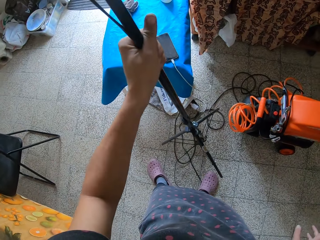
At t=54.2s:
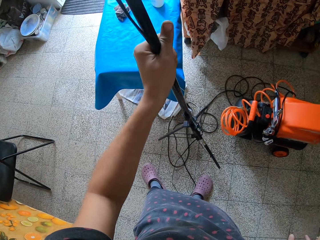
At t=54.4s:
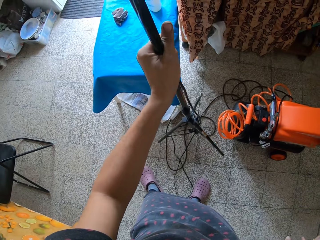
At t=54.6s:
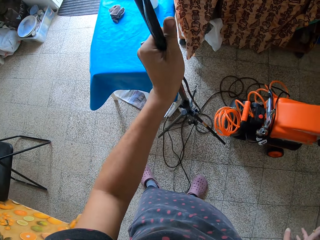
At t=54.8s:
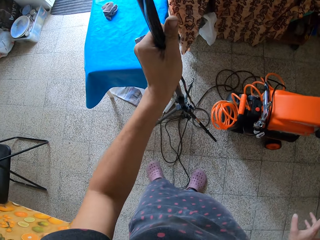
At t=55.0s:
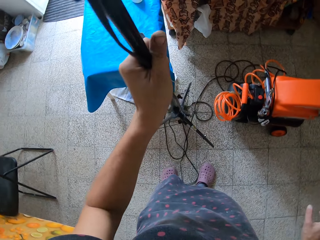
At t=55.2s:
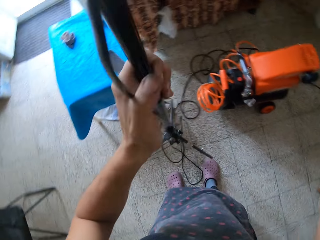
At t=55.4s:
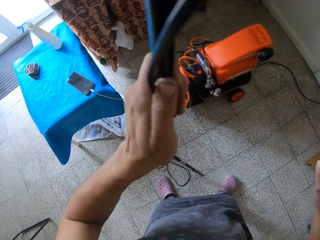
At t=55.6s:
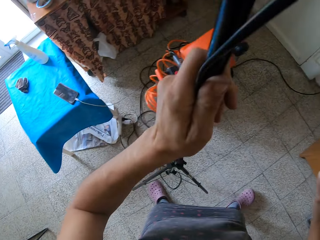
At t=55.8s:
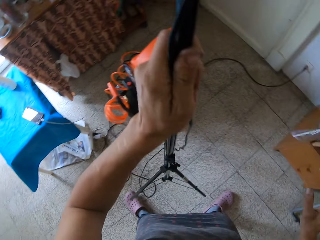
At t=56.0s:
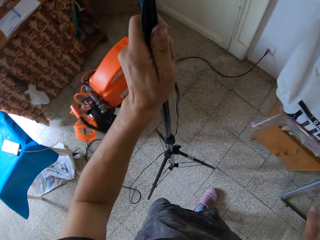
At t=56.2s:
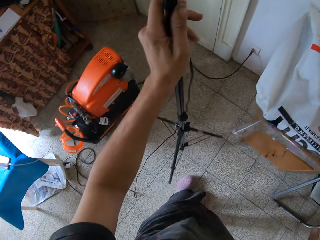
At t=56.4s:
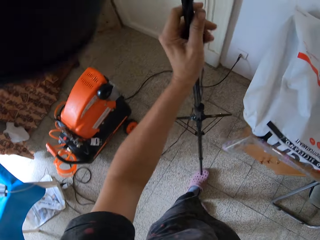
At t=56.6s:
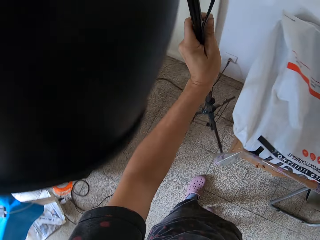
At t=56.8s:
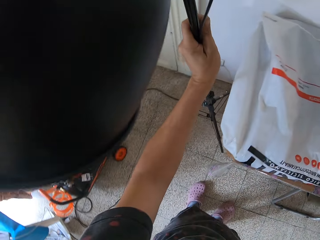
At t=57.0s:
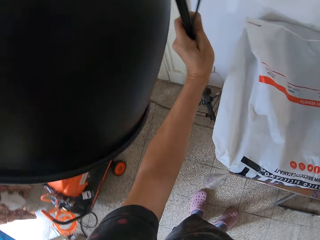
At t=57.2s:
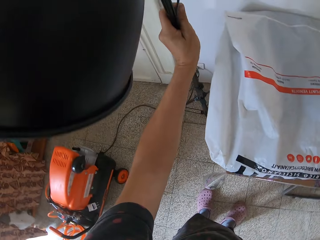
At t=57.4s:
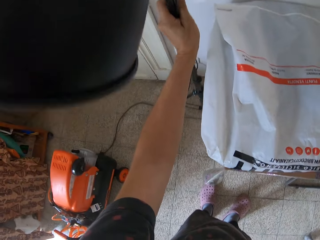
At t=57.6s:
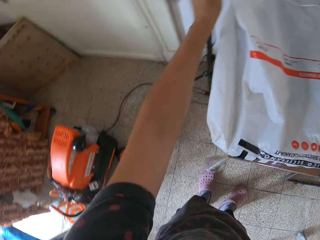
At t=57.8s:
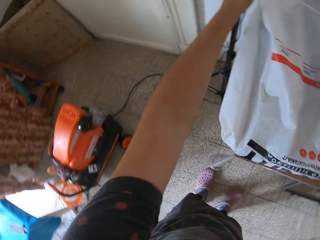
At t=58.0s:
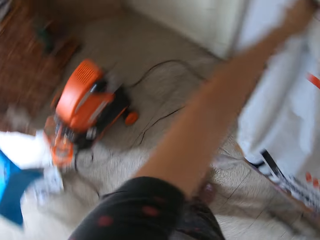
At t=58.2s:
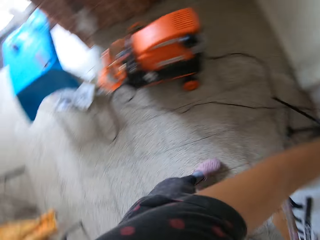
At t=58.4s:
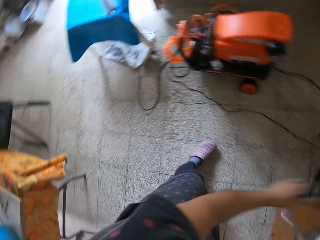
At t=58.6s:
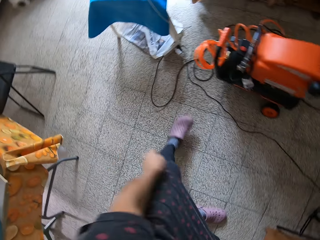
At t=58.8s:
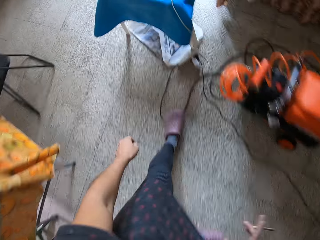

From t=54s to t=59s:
The camera wearer drops the tripod lamp on the floor with her left hand.

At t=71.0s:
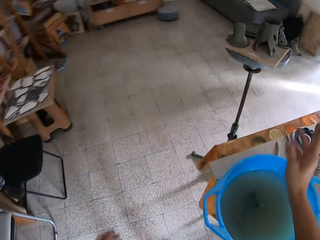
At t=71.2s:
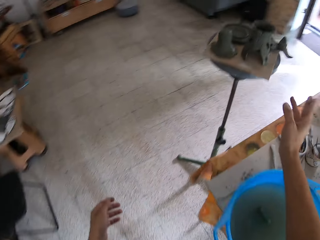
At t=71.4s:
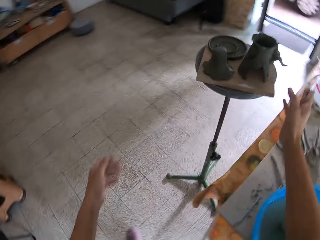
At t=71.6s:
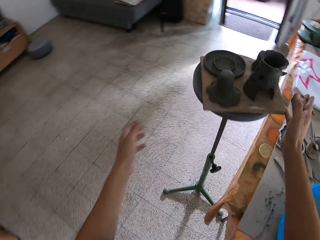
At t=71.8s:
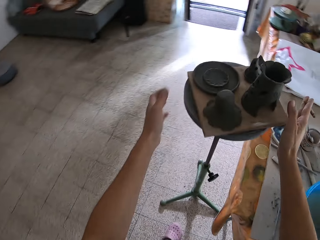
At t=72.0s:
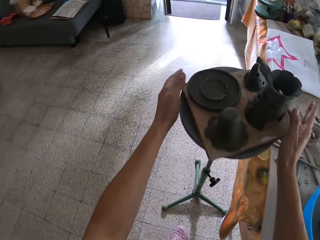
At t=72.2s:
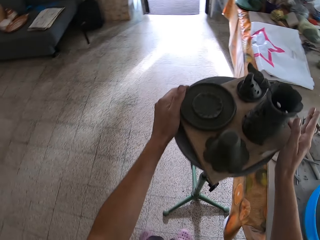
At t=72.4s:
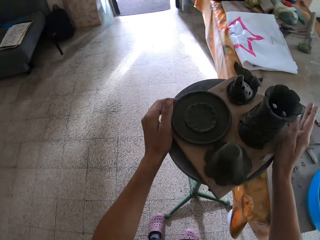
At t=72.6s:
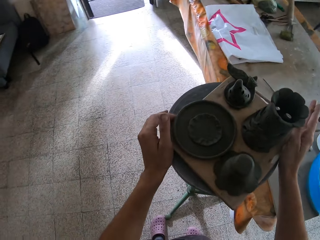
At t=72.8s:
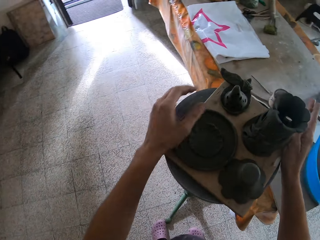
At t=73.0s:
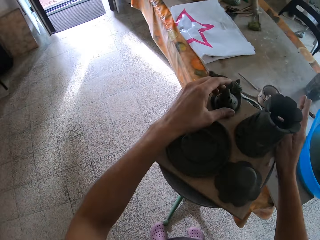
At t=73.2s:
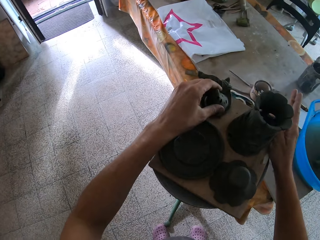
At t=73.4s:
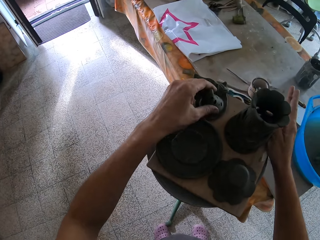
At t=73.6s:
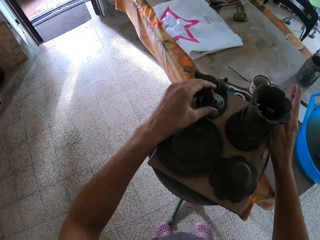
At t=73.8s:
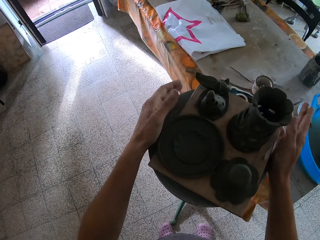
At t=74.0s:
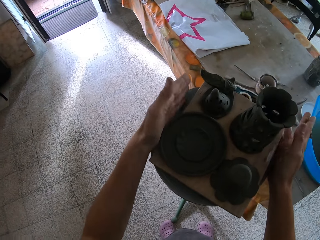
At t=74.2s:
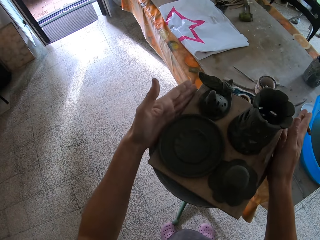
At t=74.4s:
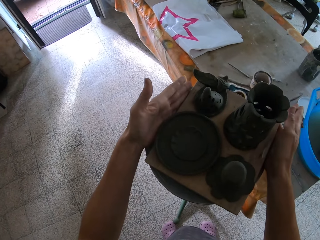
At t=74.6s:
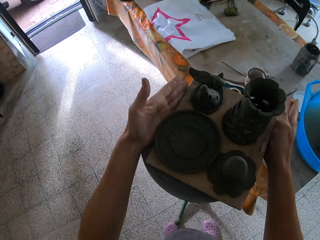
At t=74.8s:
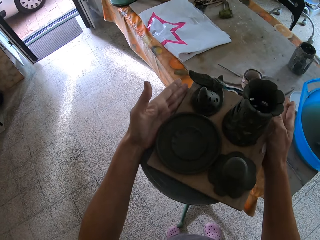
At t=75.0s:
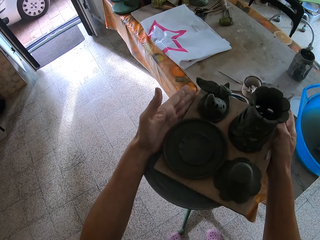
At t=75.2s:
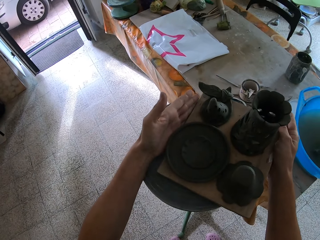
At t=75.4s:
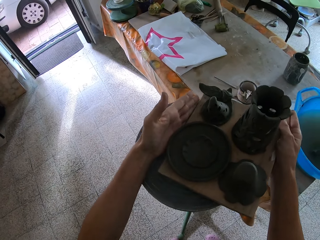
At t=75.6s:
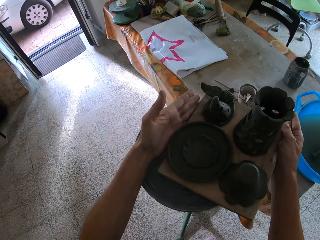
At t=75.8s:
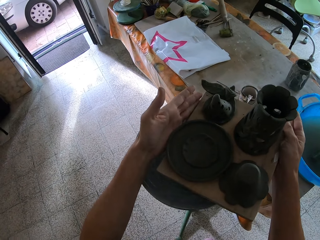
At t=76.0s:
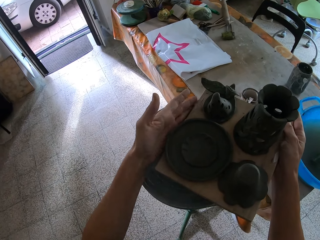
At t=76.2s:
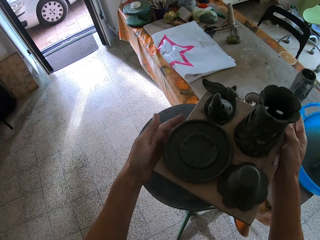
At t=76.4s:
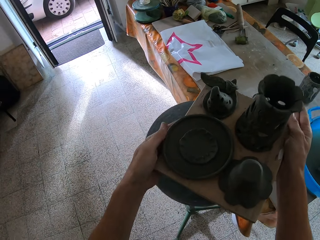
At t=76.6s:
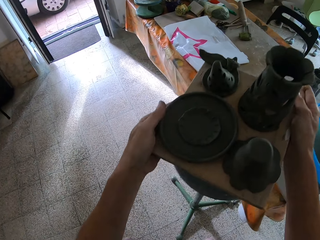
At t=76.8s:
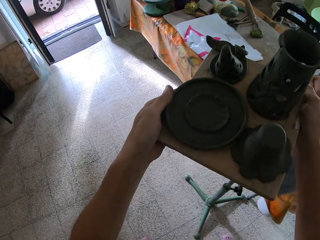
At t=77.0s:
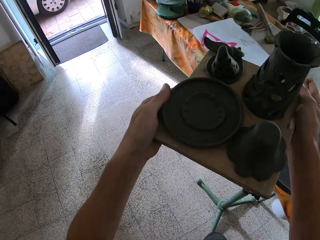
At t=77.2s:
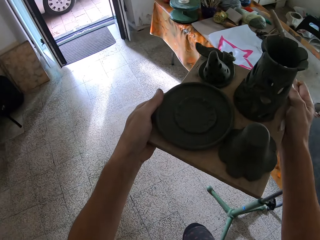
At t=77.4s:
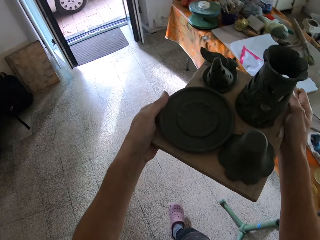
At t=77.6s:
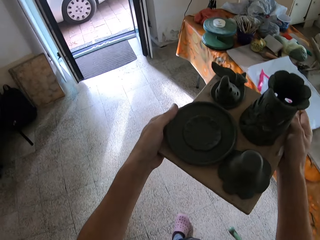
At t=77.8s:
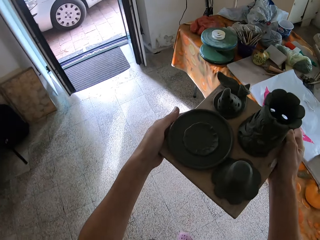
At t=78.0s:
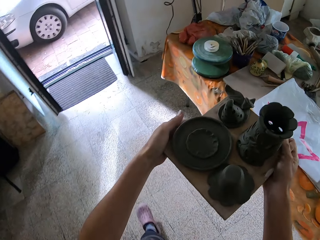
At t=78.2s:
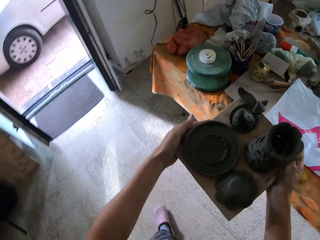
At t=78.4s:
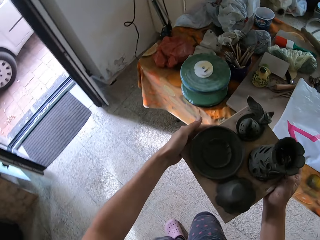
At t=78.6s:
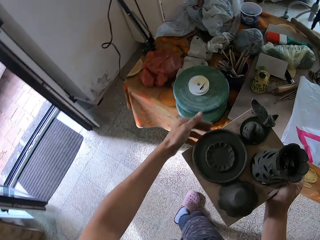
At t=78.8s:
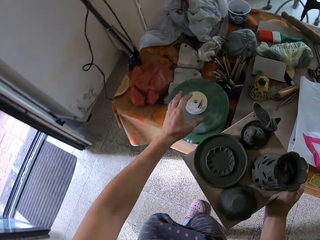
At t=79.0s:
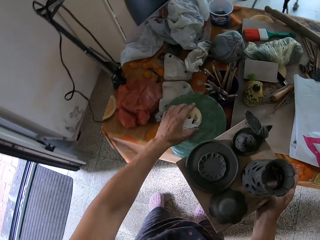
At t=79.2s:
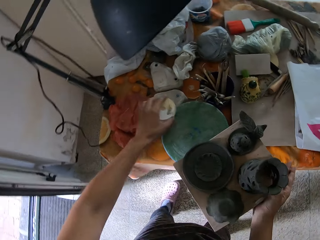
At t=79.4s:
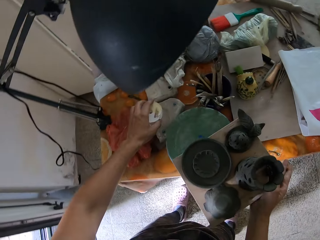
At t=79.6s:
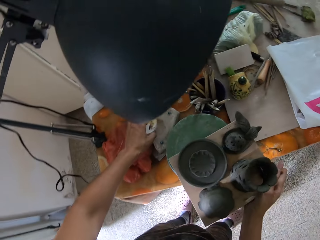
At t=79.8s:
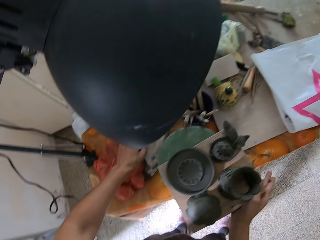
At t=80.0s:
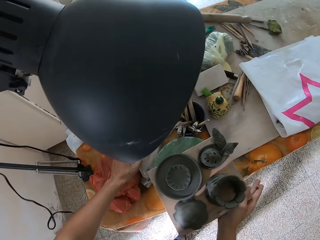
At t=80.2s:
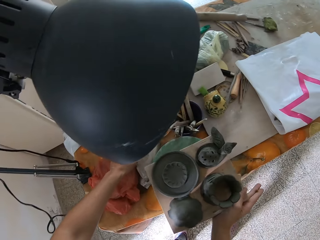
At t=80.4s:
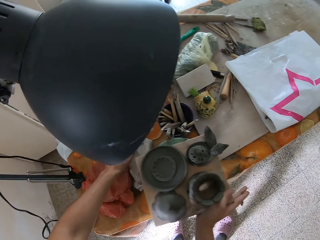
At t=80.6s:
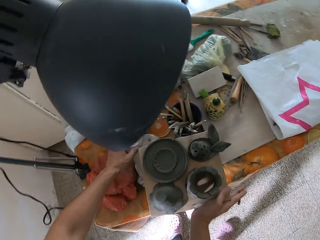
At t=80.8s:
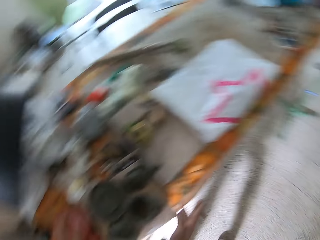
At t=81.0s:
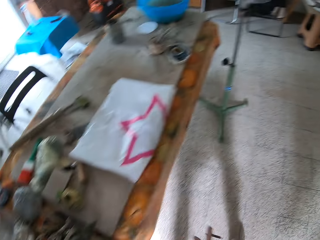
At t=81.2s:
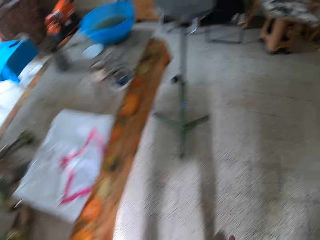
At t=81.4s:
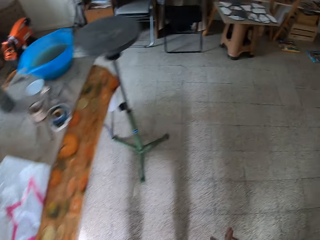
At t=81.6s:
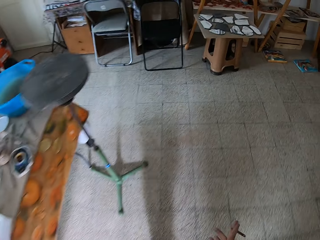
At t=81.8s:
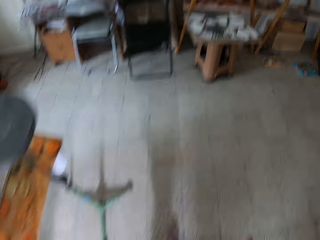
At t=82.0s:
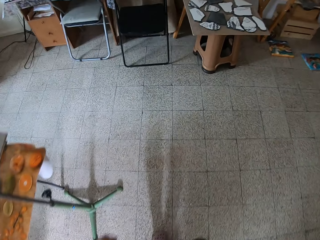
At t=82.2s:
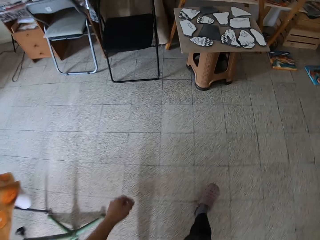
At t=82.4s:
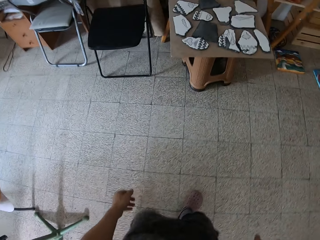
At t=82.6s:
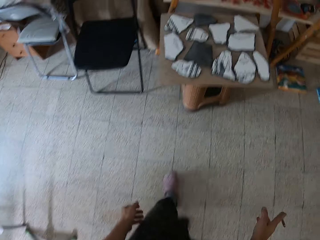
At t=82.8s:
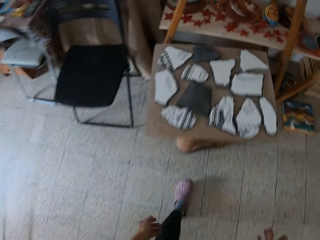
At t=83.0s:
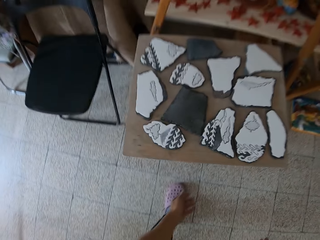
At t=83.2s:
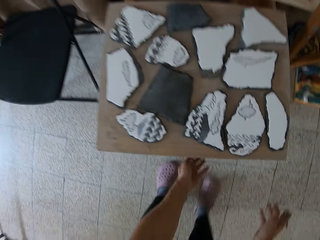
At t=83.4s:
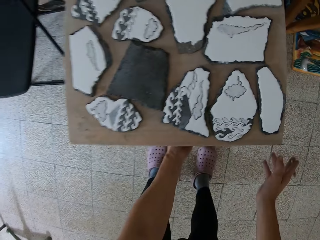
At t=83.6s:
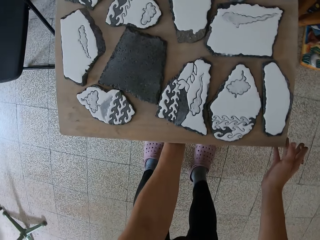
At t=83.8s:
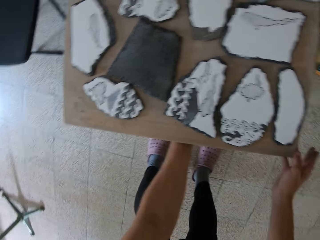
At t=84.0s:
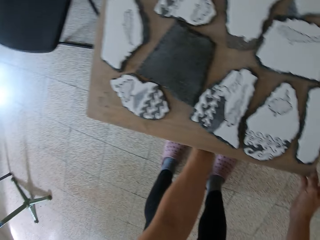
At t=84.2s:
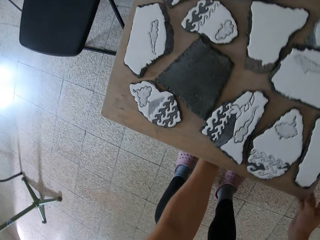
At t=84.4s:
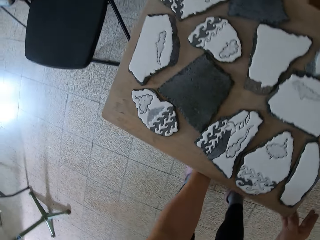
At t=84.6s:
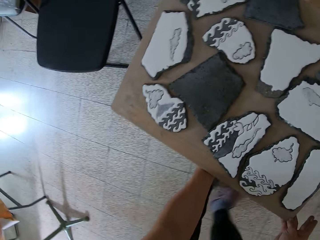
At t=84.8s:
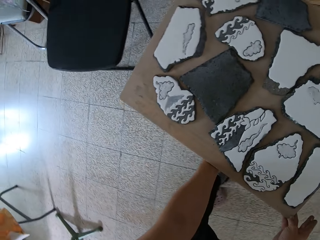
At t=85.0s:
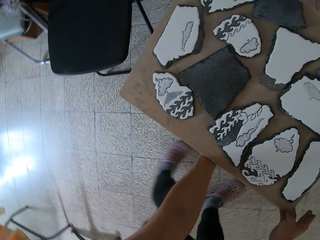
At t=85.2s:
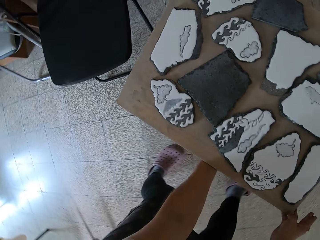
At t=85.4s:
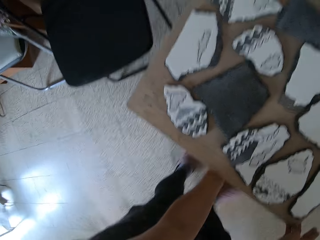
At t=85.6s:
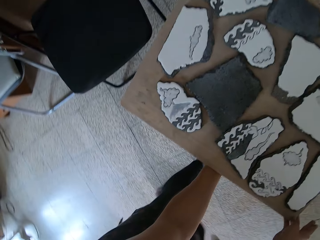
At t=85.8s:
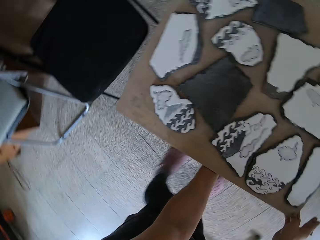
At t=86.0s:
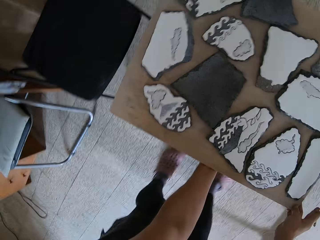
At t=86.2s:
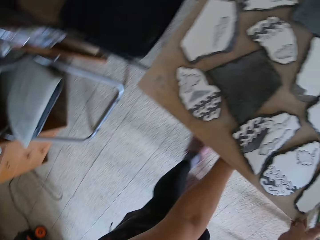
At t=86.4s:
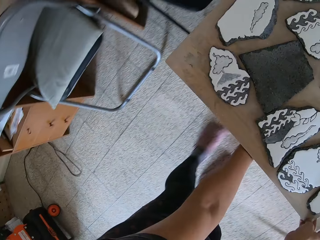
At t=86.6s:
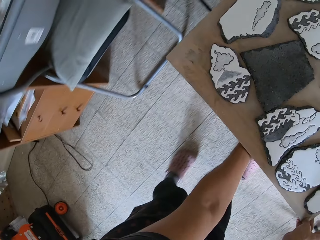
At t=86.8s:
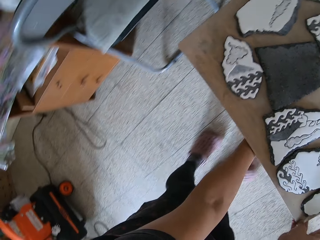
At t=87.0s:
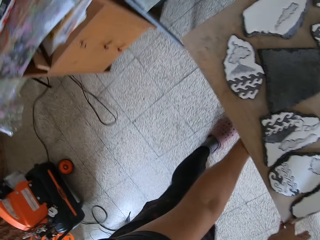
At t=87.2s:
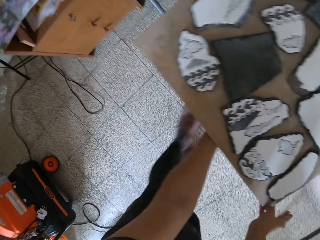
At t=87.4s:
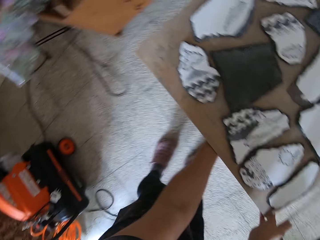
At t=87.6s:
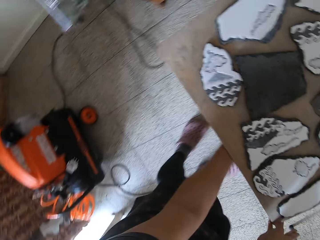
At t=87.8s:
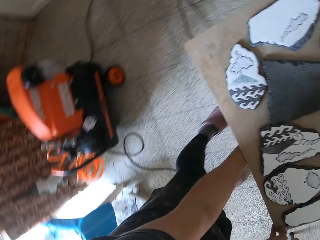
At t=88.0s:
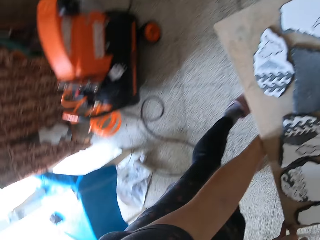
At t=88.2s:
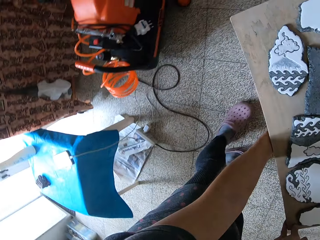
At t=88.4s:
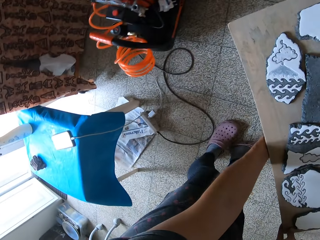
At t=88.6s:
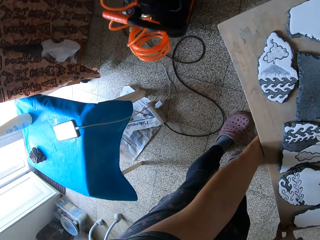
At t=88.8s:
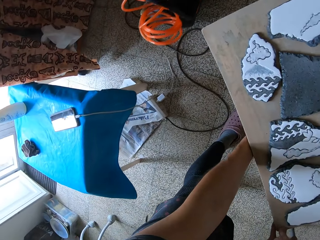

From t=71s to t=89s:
The camera wearer grabs a tray of clay art or décors with both hands. She adjusts a piece of clay art on the tray with her left hand. She slides the tray of clay art with both hands. She lifts the tray of clay art with both hands. She carries the décors. She grabs a lotion container from a stand with her left hand. She moves something. She places the tray of clay art on the stand with her right hand. She drops the lotion container on the table with her left hand. She walks around. She drags a tray of molds on a stool with both hands. She moves the table.
